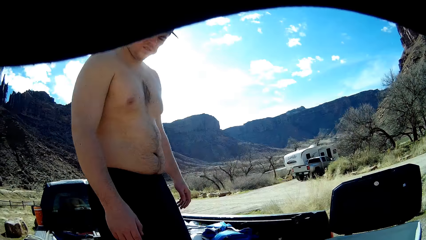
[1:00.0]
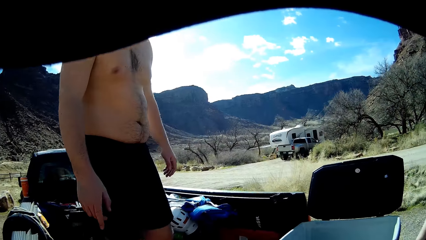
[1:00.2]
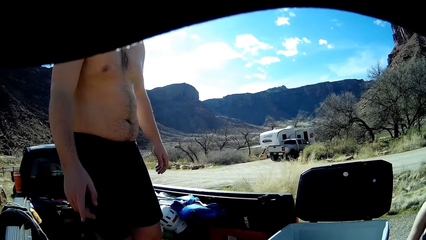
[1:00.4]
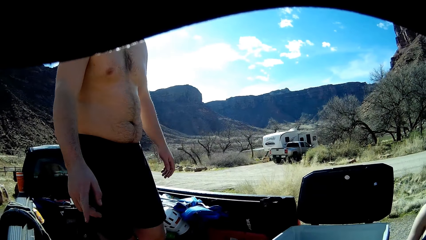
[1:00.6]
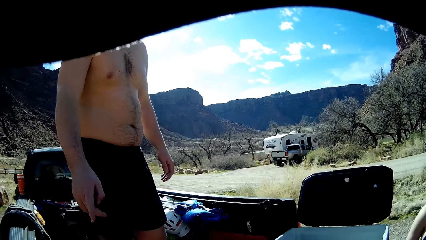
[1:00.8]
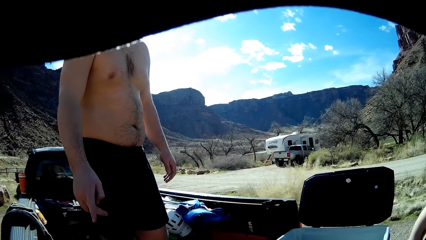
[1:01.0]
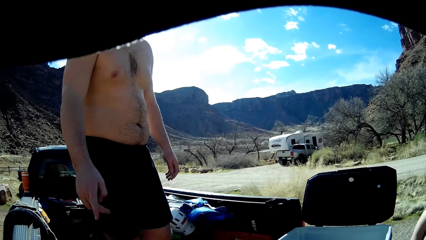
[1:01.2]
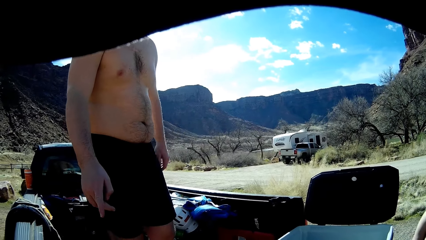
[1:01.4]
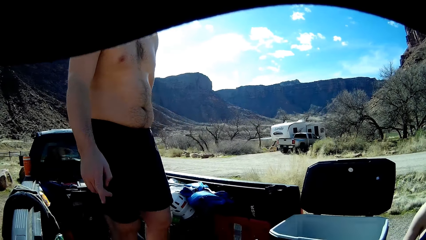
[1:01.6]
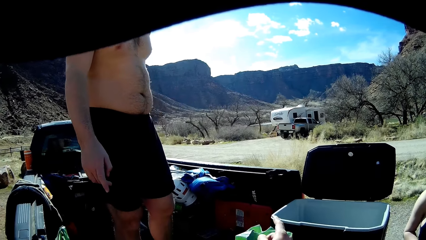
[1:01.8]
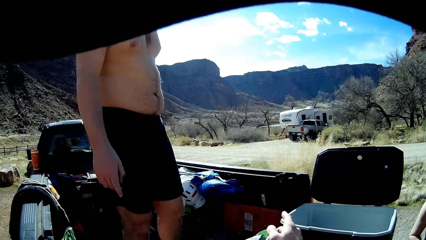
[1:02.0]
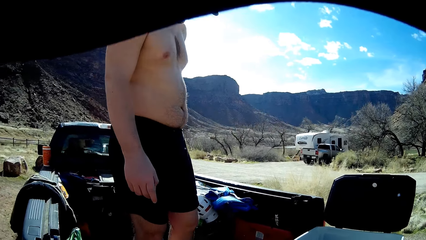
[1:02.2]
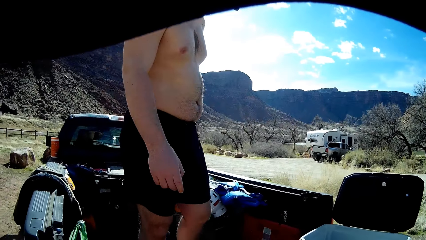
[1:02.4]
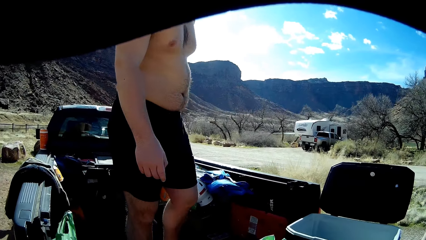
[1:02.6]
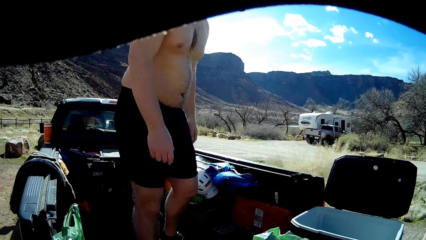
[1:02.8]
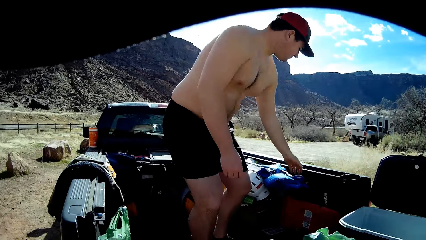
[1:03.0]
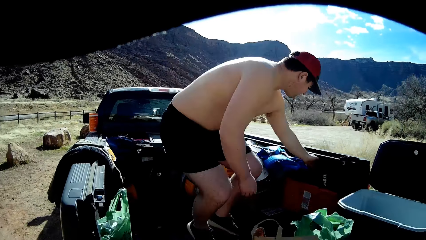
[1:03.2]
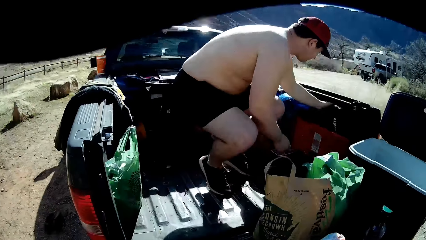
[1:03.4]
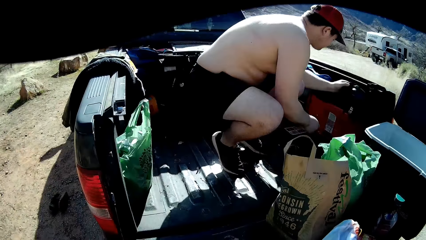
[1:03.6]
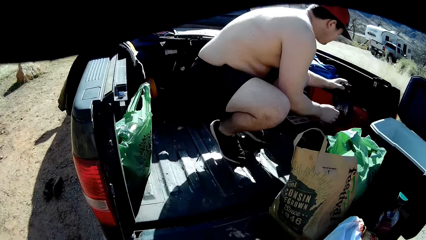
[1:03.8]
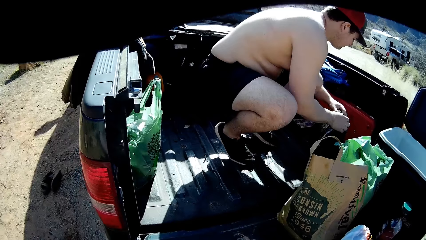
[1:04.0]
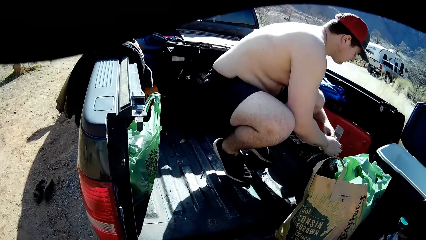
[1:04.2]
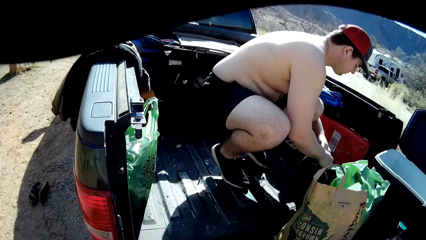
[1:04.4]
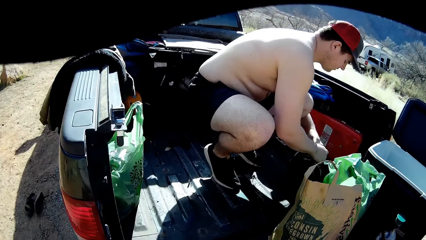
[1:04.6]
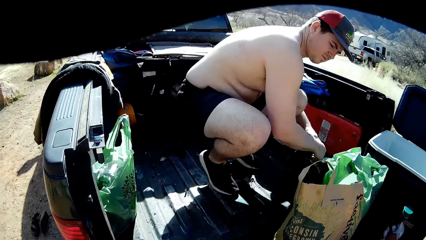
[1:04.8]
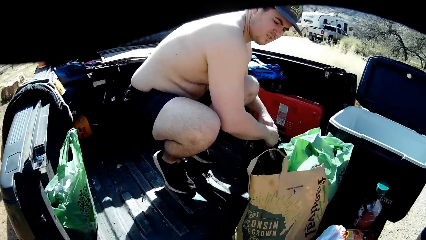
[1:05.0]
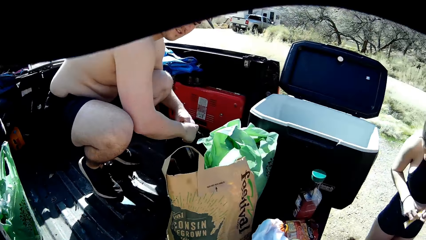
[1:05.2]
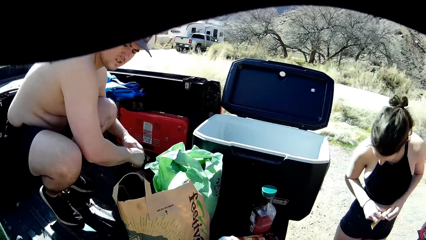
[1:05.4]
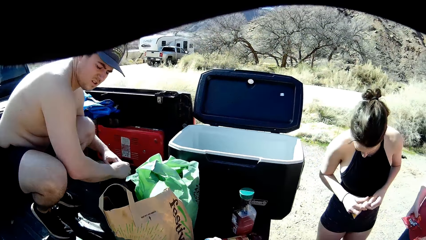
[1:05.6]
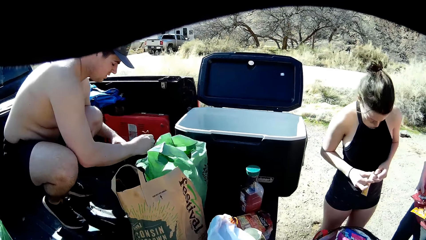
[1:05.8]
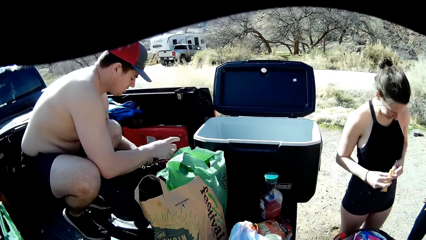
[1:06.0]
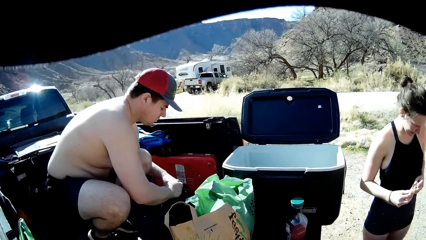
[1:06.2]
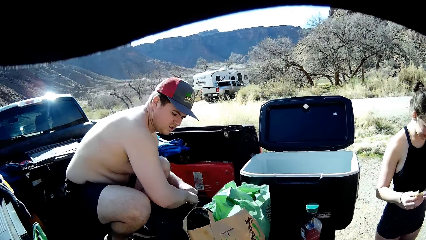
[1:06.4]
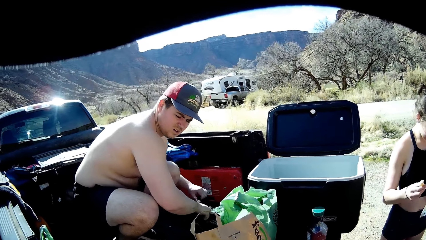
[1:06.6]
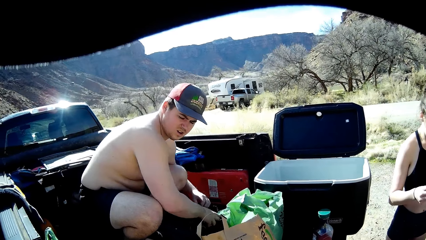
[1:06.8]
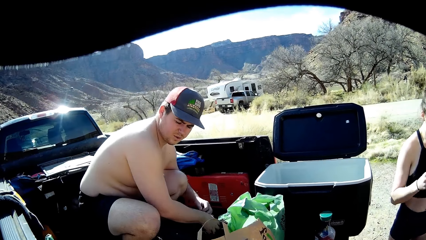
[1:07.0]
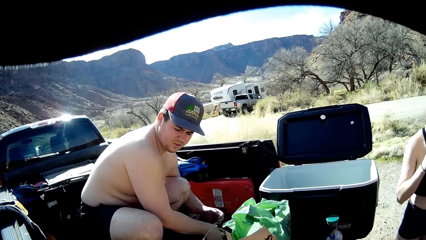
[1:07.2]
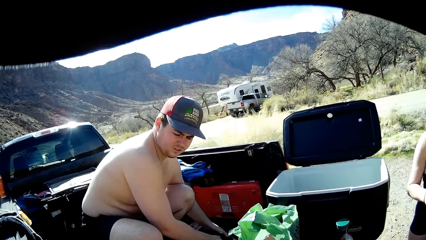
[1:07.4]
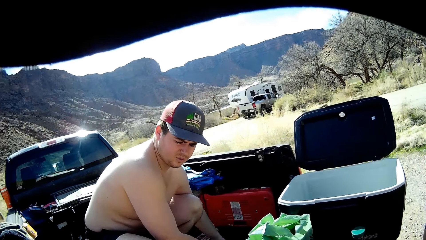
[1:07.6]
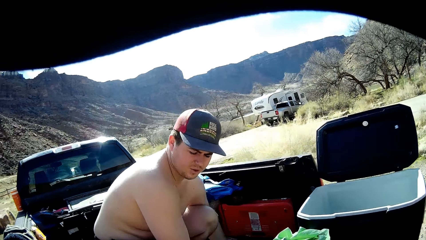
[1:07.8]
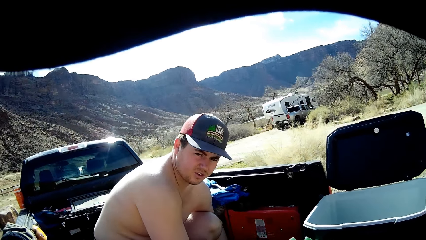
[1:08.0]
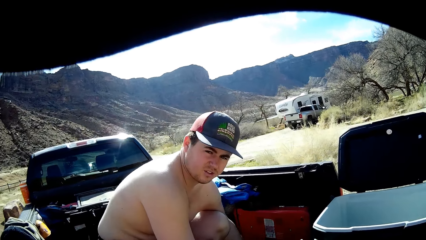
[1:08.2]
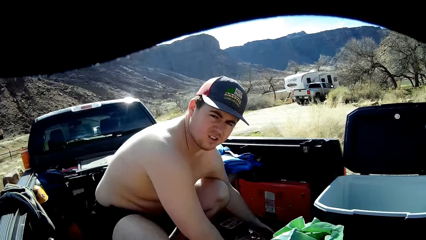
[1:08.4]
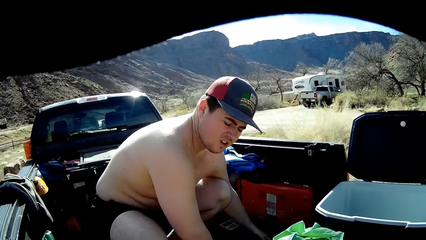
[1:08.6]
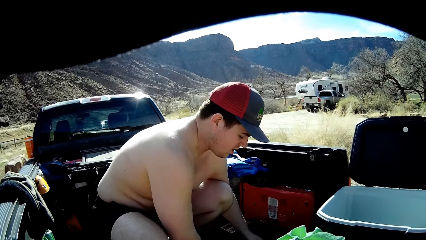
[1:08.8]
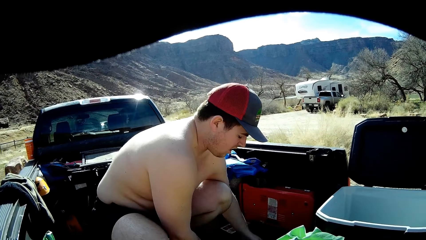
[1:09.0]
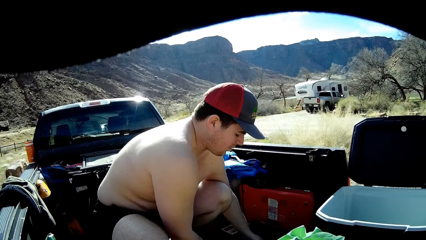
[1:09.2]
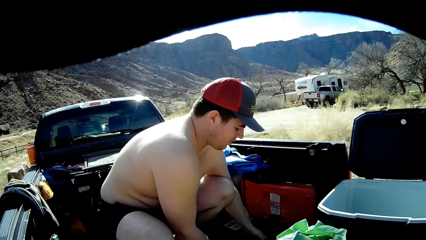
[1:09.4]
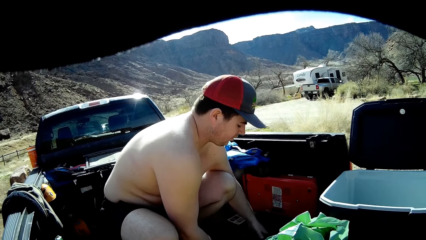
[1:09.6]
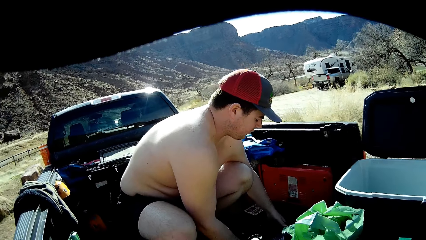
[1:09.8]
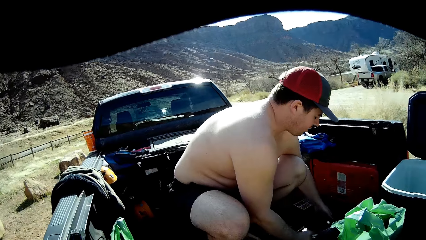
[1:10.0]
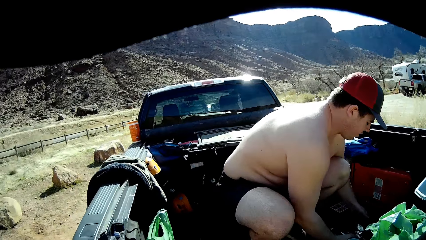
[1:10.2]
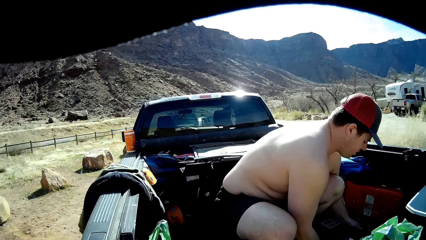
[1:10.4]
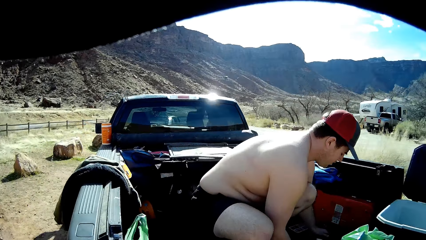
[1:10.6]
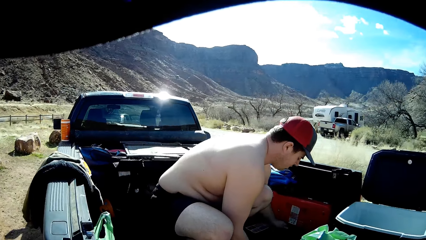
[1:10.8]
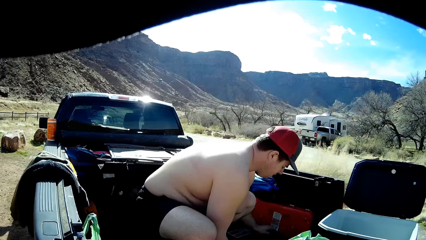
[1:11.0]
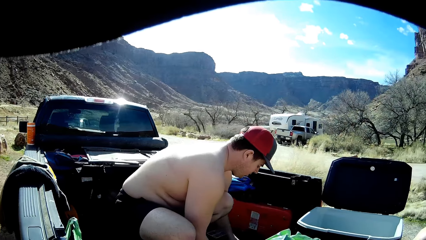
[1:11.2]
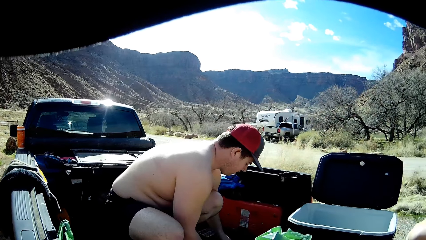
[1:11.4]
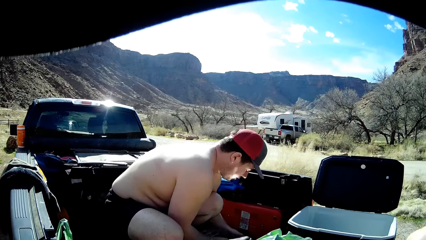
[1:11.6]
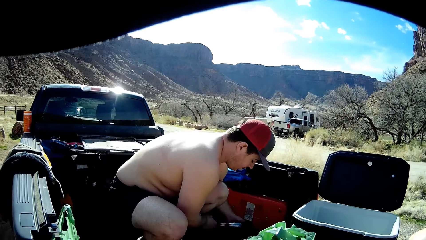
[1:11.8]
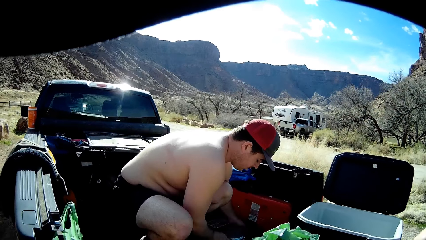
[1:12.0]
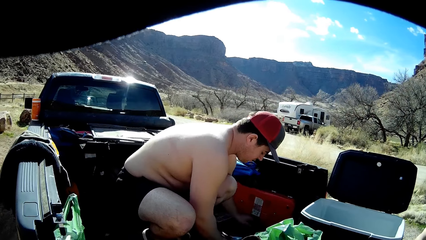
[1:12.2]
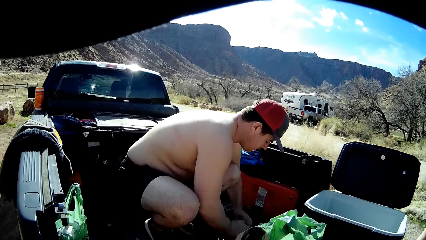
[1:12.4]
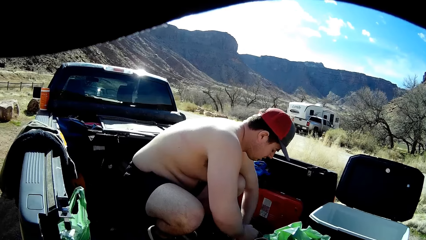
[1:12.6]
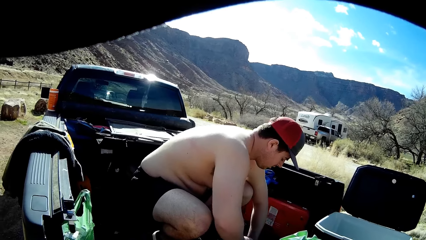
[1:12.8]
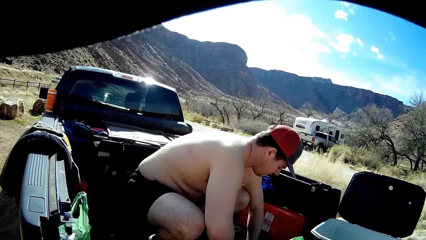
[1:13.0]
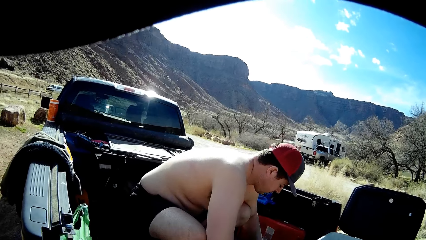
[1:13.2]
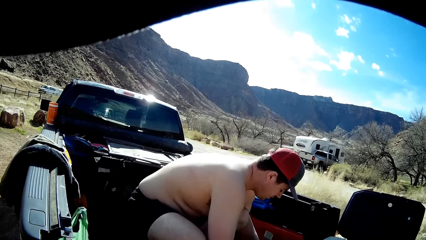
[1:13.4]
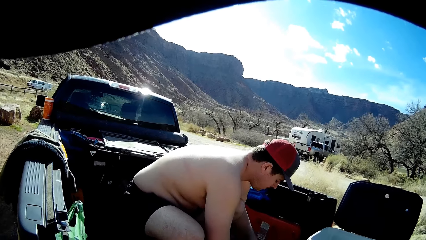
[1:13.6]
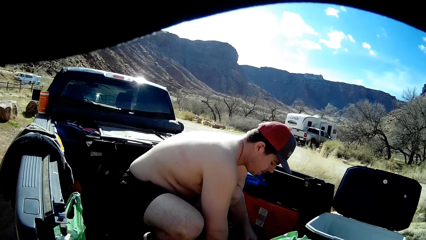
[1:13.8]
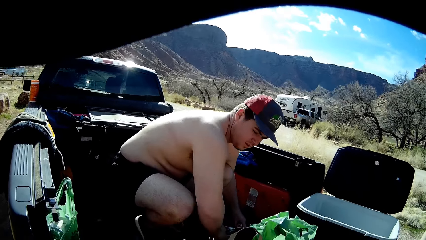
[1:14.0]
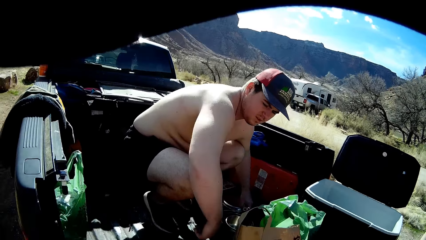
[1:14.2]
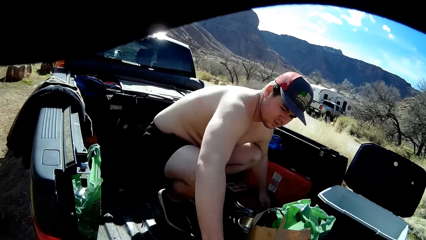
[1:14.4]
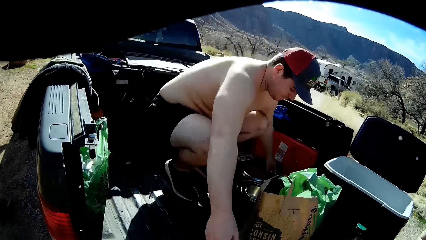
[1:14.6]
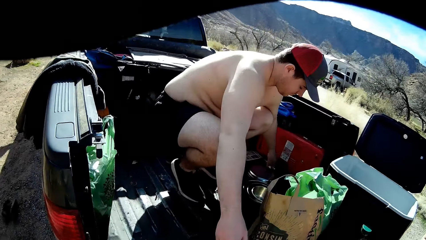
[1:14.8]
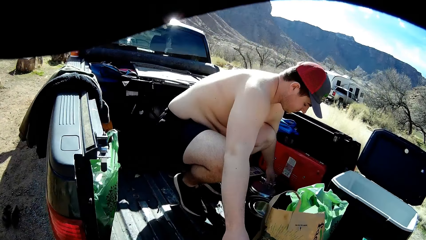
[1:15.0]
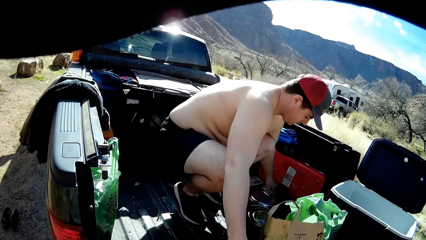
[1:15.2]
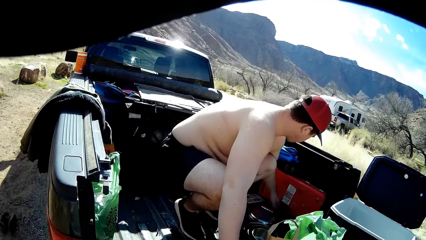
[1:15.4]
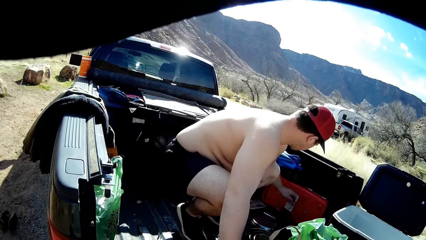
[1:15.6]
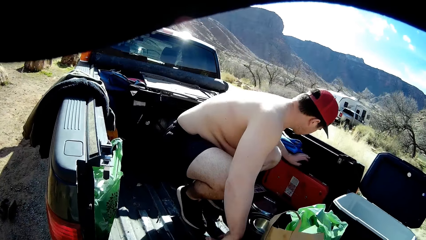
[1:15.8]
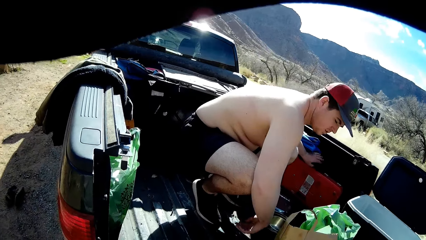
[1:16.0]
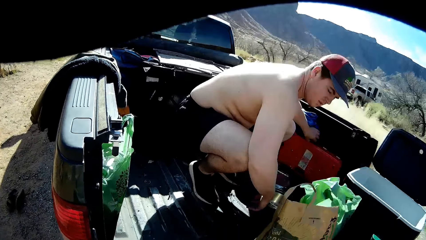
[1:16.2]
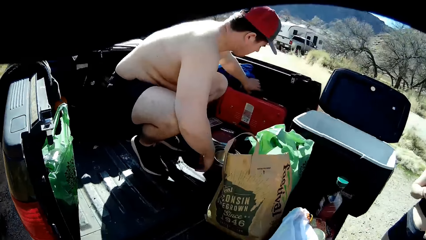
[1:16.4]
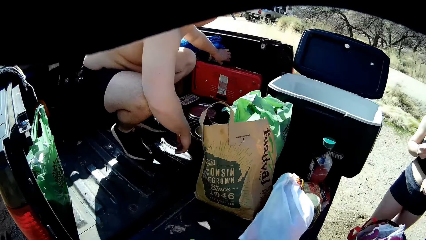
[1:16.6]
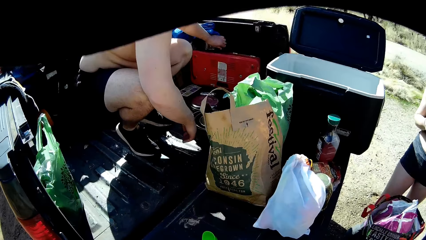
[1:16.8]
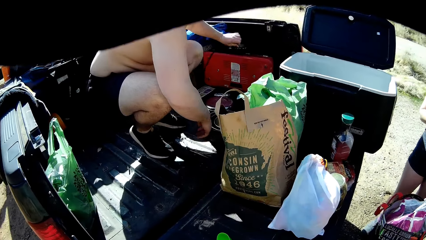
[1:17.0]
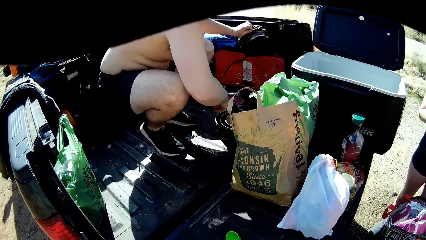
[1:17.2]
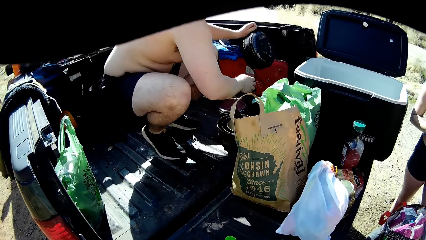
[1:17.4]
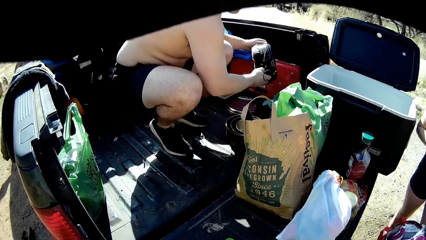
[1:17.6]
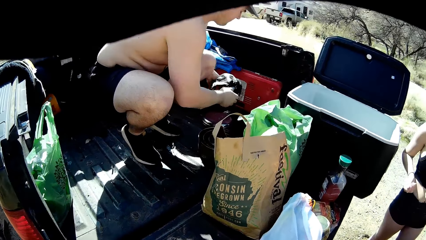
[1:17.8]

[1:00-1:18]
The camera wearer interacts with the man. The man grabs a bag or paper with his left hand. He unties the paper. The camera wearer looks around the car. The man grabs another bag with his left hand.
